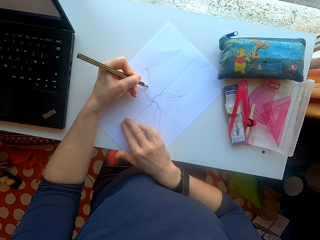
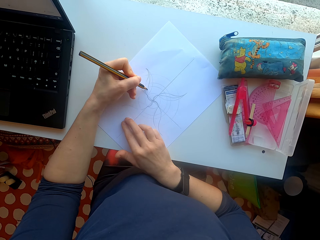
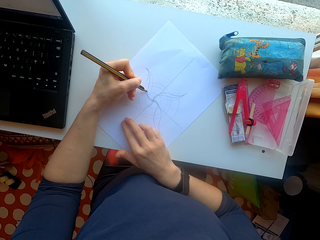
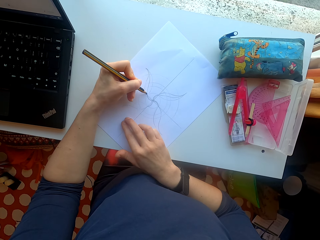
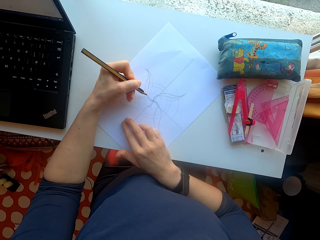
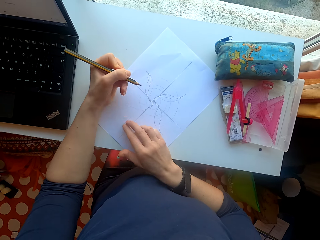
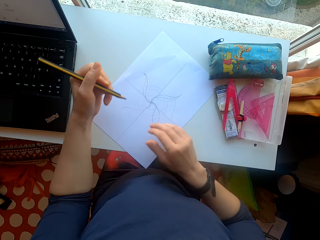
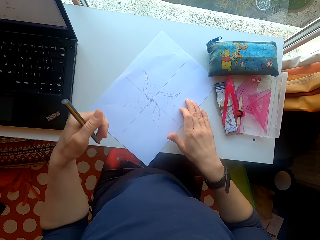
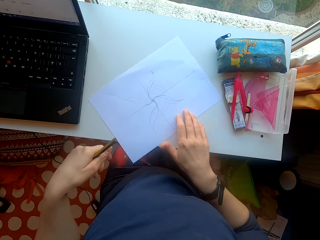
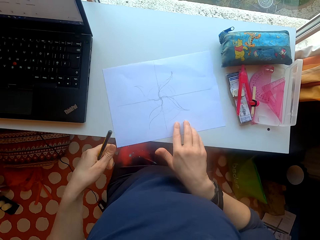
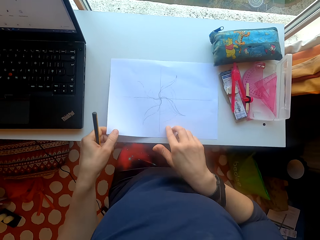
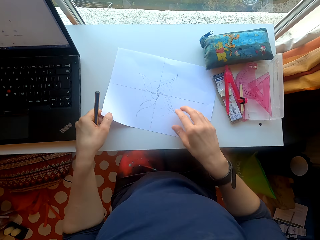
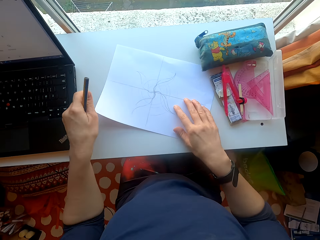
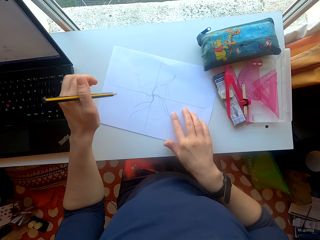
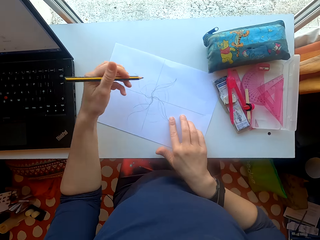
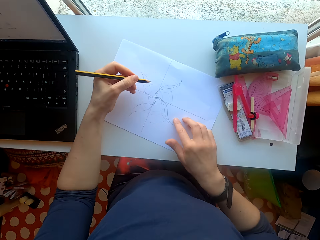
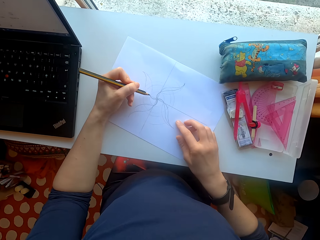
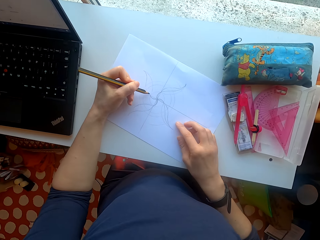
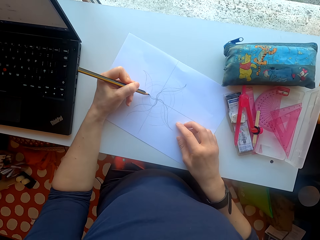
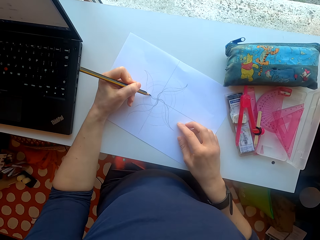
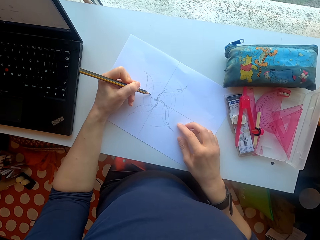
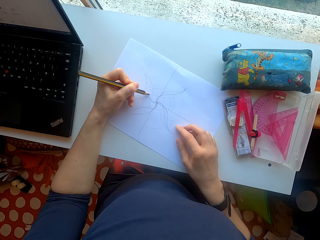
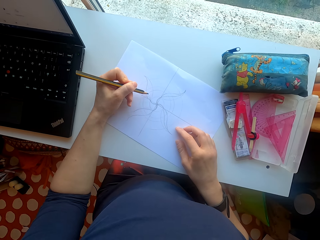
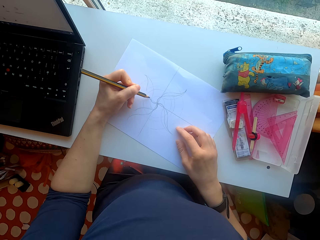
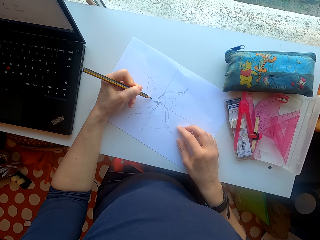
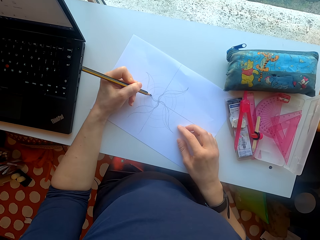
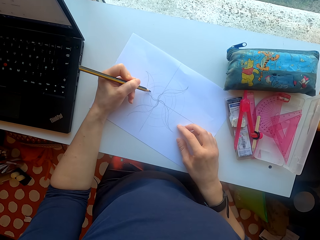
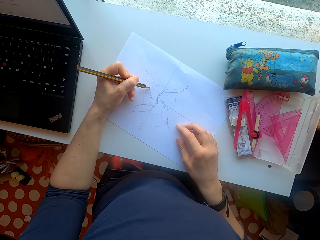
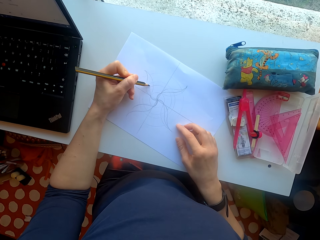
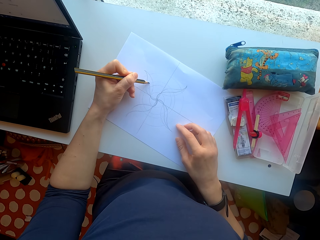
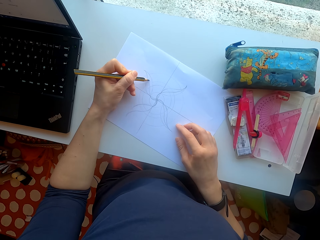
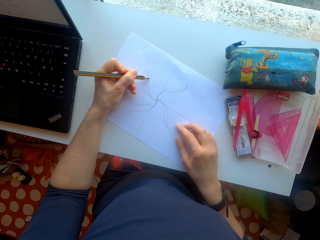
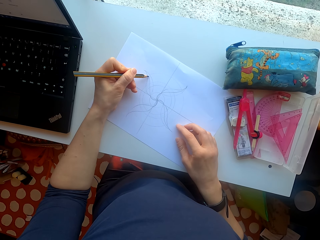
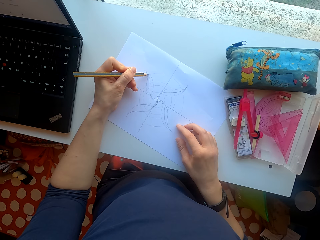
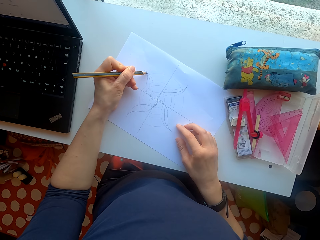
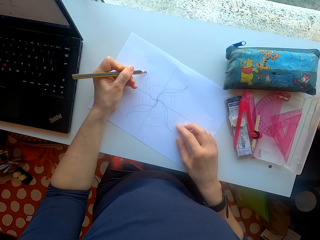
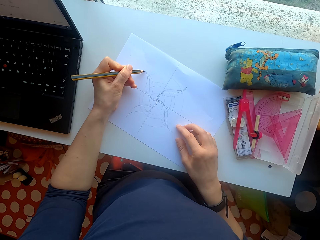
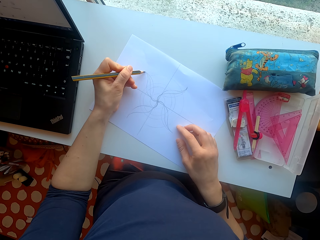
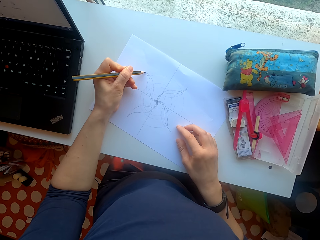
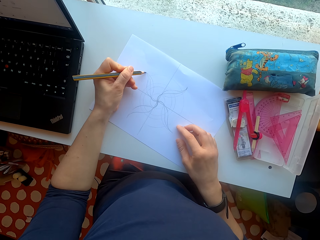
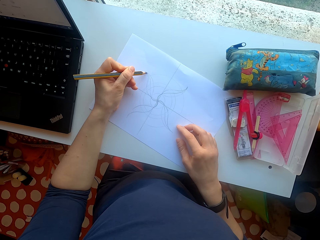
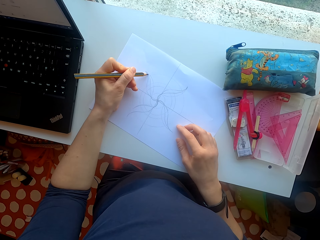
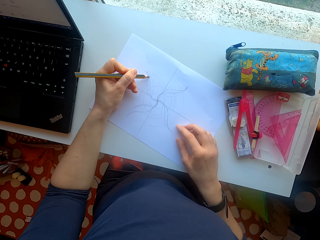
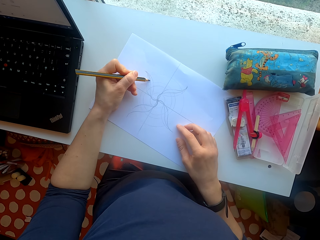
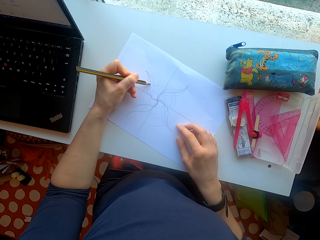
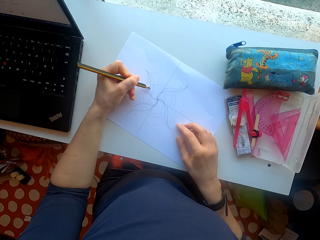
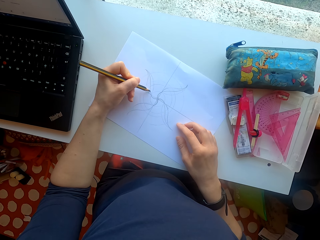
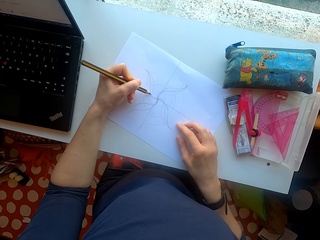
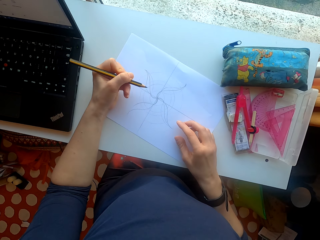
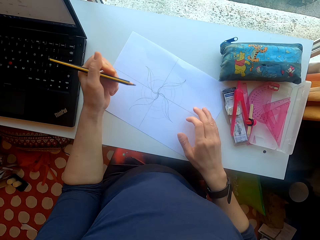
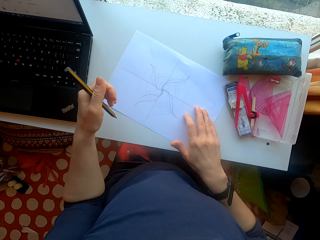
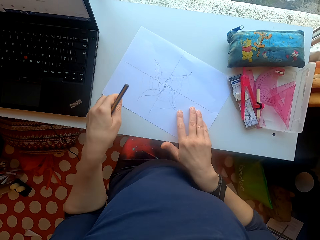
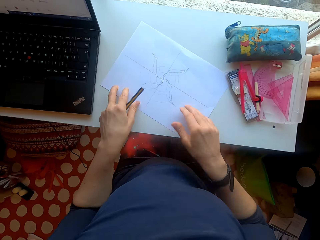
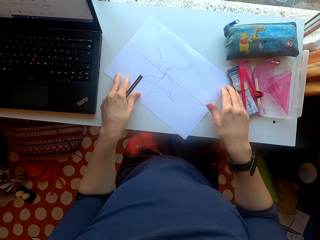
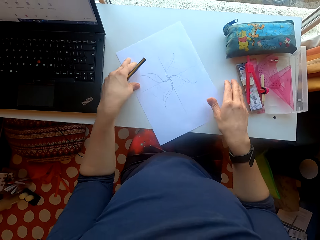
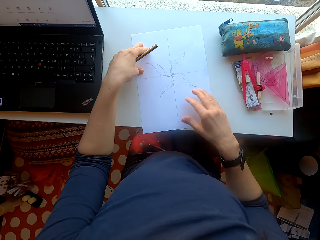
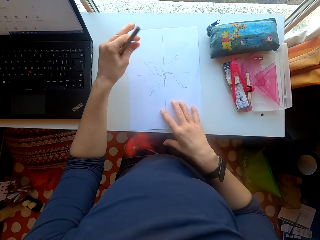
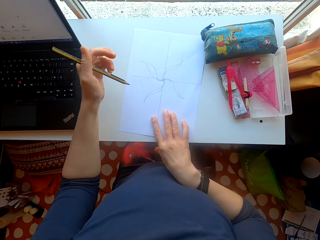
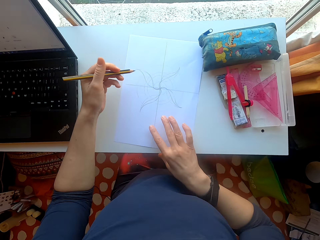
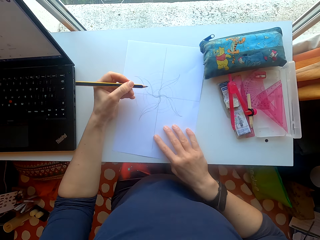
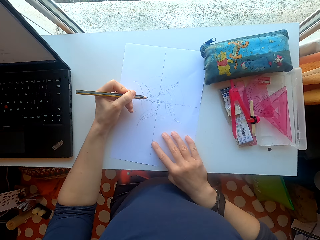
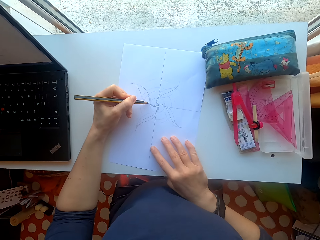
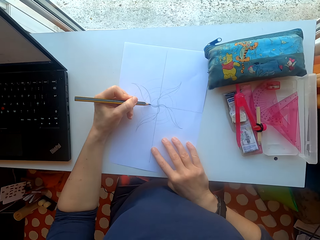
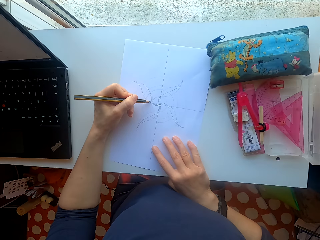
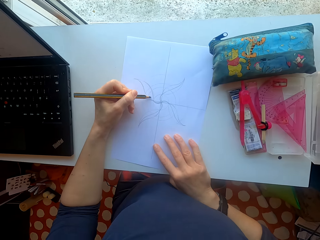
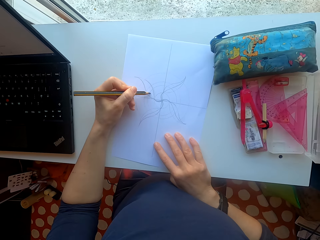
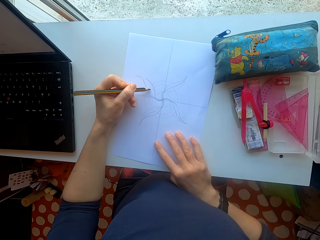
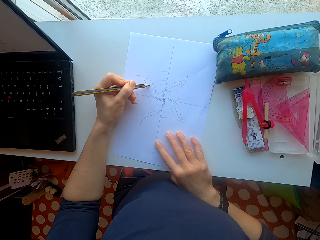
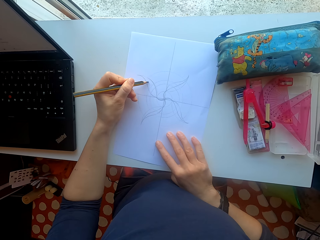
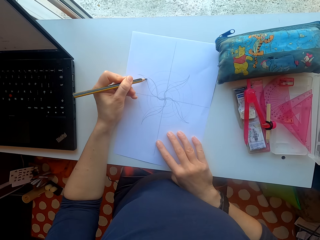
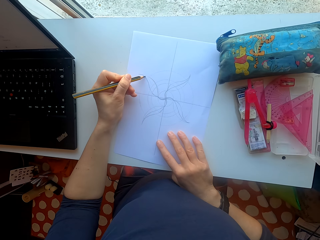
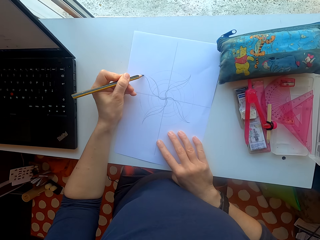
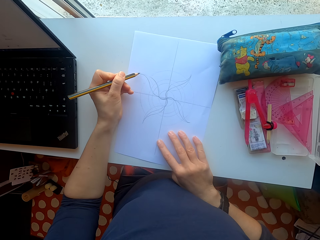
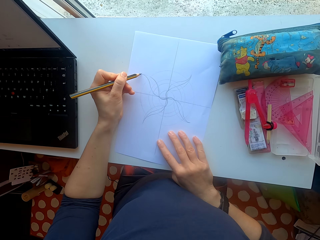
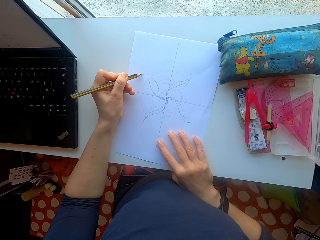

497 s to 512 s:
The camera wearer turns the paper. They draw on the paper. They turn the paper. They draw on the paper.

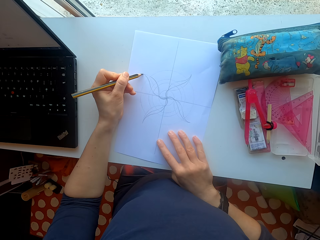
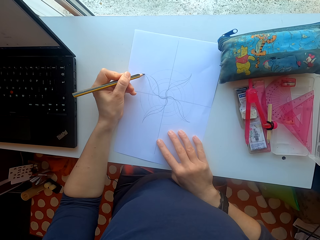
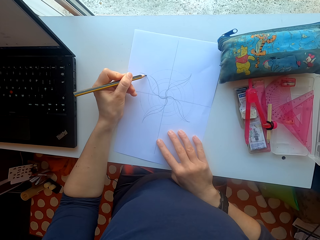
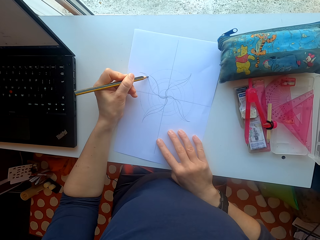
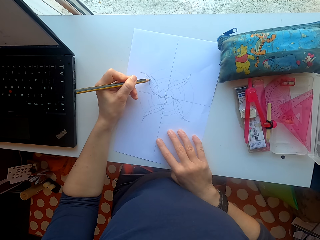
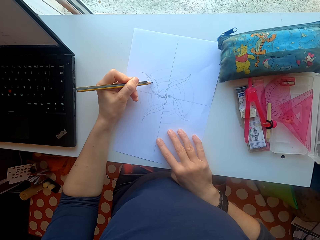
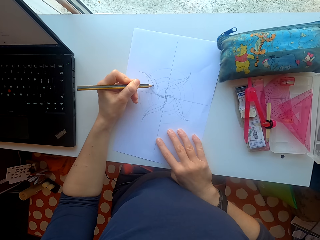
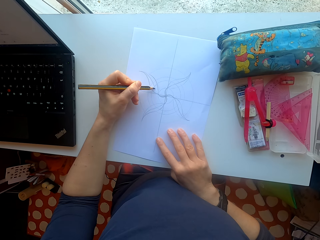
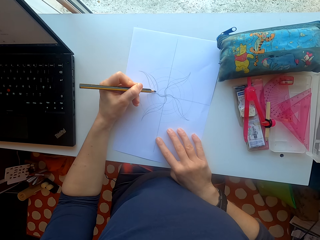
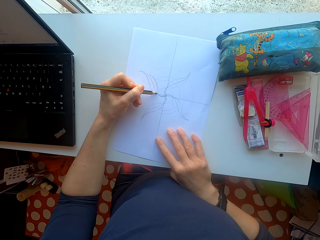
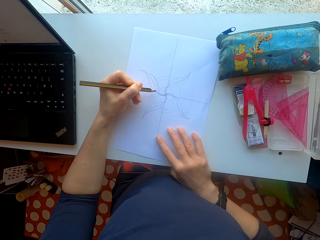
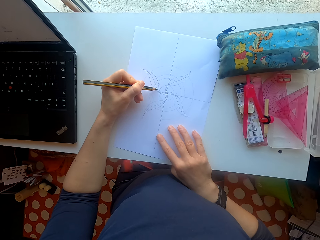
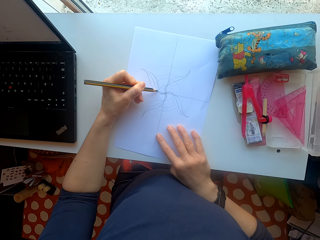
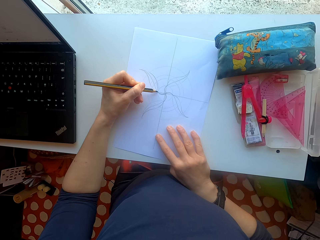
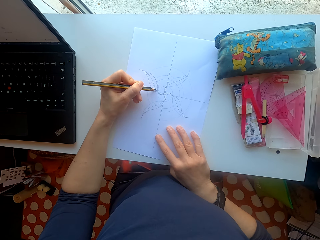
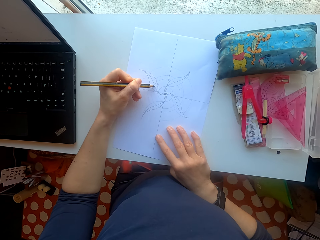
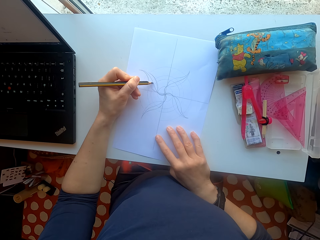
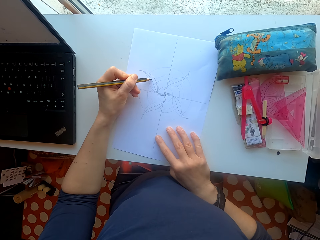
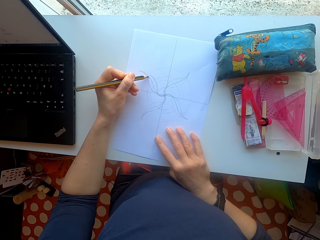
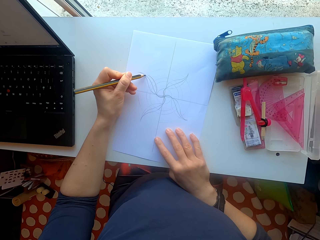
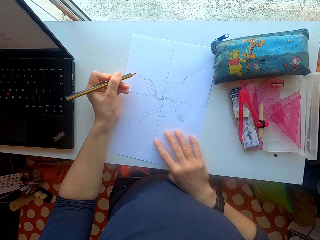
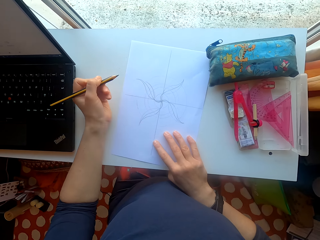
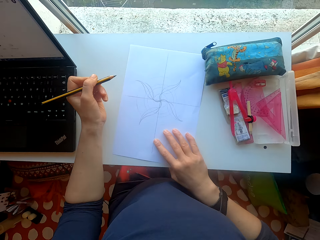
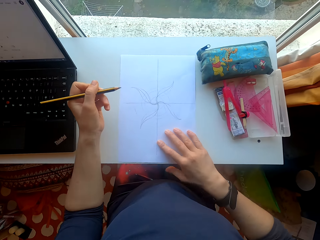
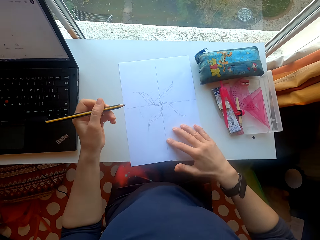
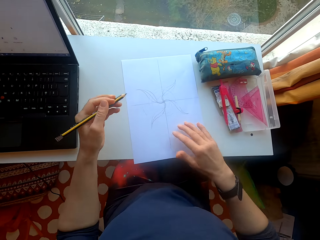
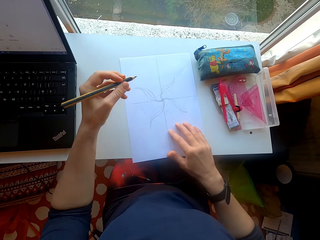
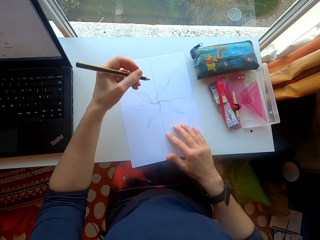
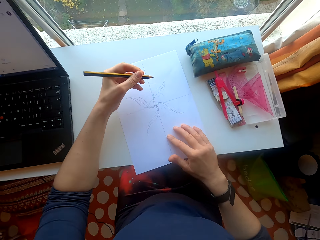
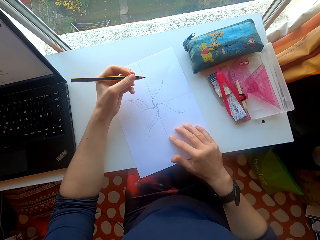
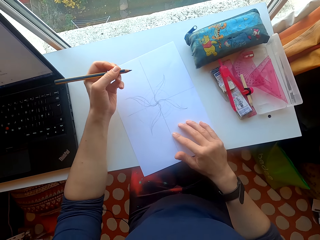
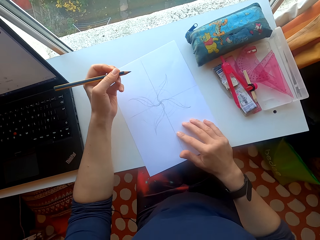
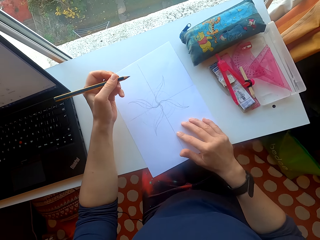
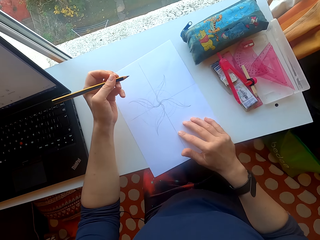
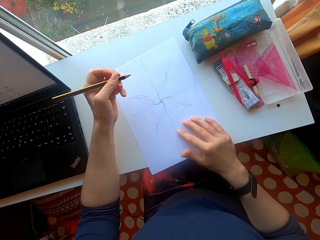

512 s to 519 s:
The camera wearer turns the paper. They draw on the paper.
